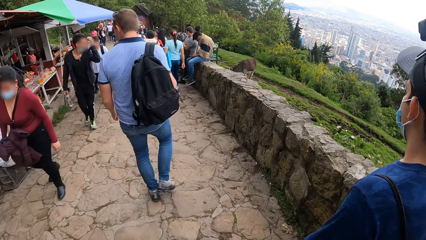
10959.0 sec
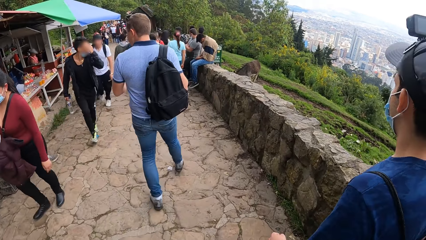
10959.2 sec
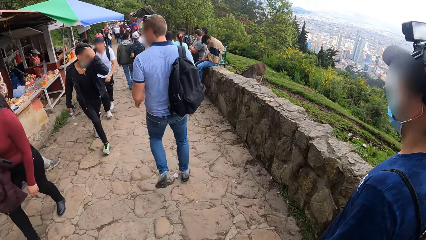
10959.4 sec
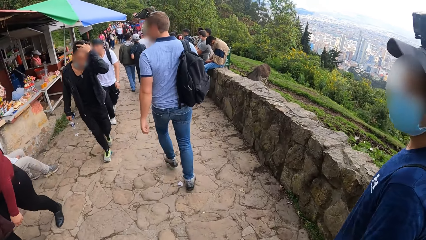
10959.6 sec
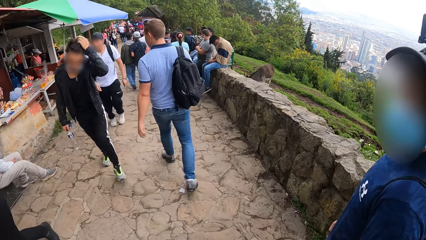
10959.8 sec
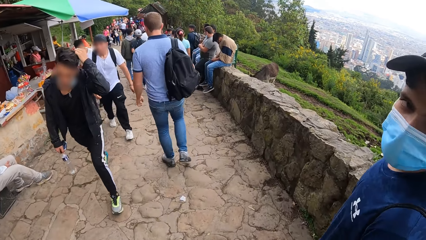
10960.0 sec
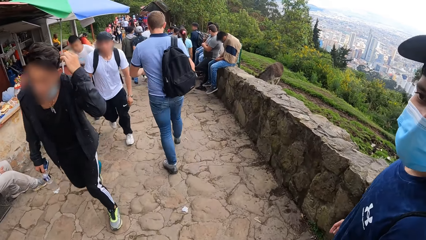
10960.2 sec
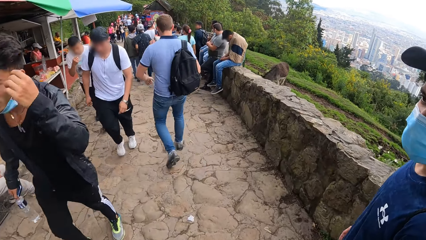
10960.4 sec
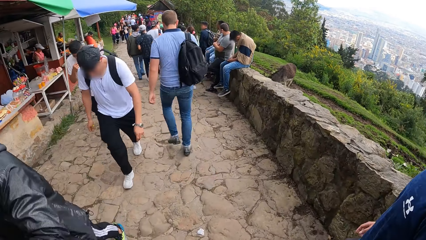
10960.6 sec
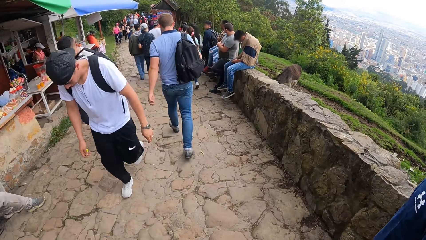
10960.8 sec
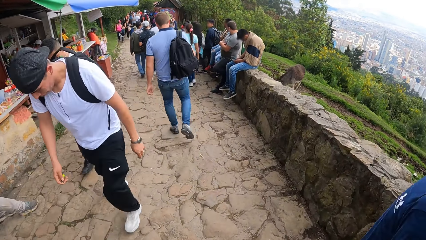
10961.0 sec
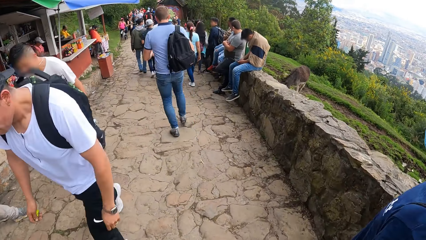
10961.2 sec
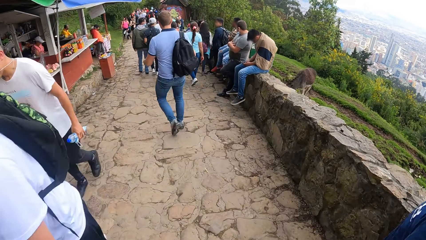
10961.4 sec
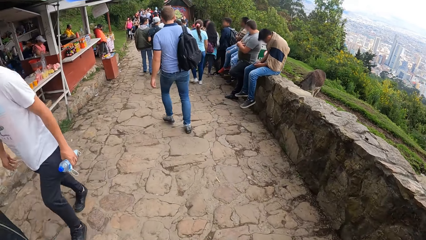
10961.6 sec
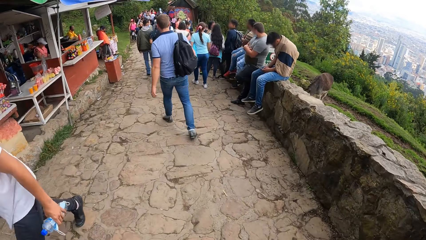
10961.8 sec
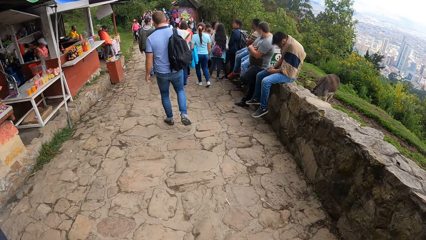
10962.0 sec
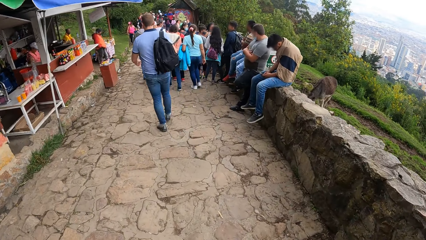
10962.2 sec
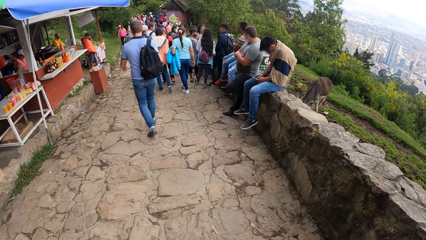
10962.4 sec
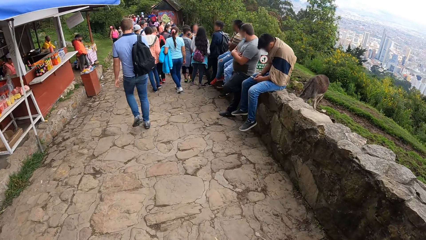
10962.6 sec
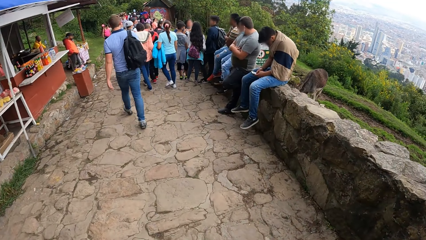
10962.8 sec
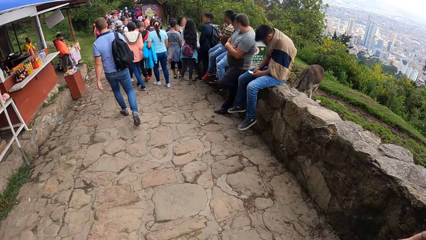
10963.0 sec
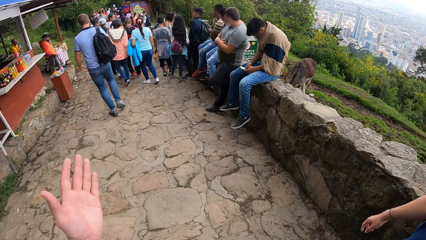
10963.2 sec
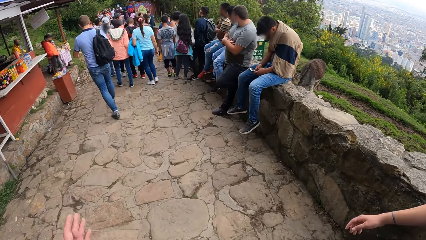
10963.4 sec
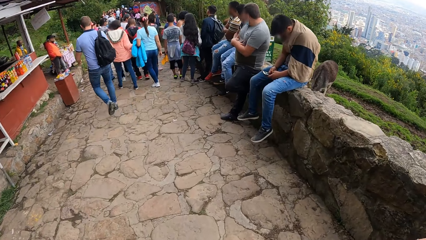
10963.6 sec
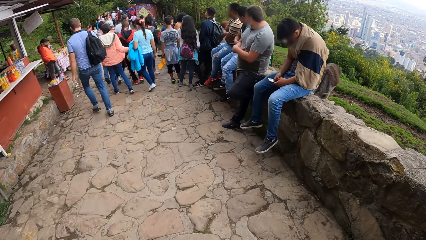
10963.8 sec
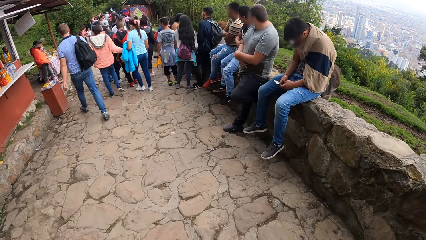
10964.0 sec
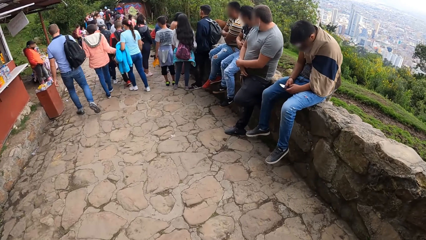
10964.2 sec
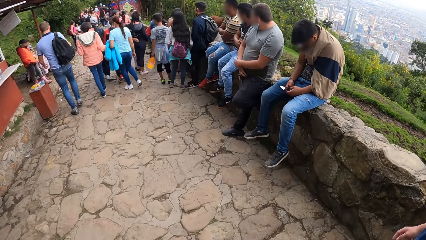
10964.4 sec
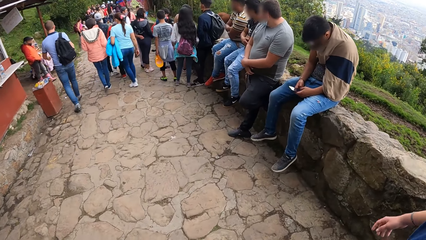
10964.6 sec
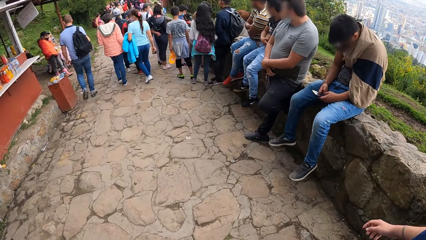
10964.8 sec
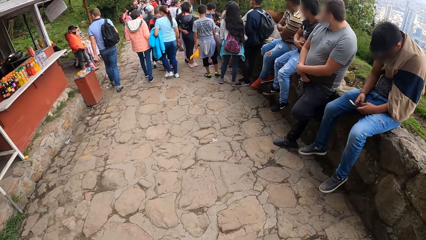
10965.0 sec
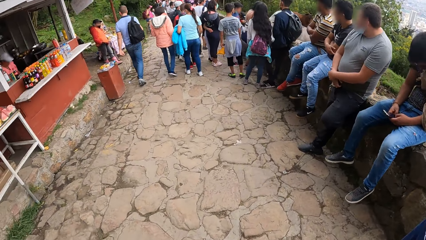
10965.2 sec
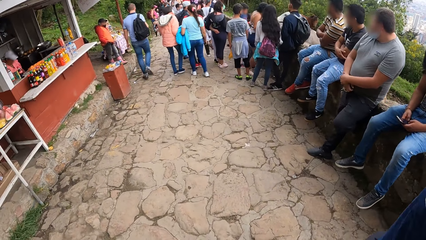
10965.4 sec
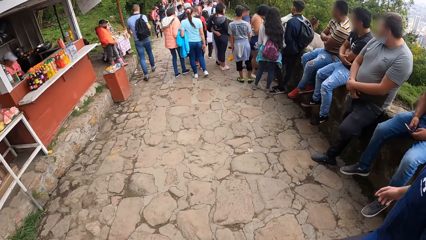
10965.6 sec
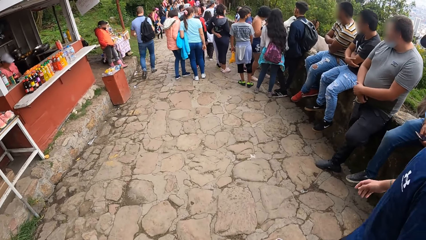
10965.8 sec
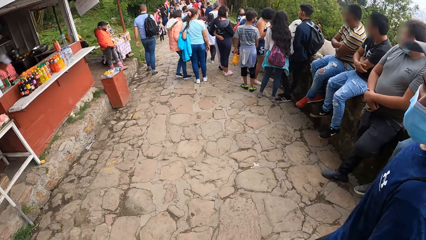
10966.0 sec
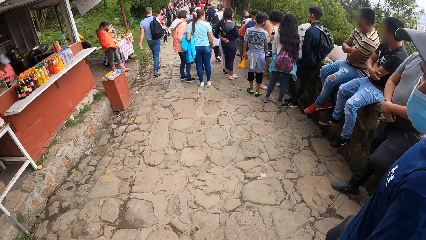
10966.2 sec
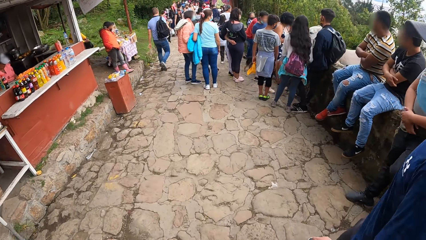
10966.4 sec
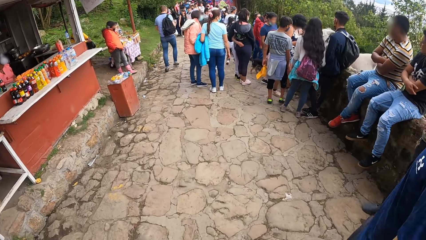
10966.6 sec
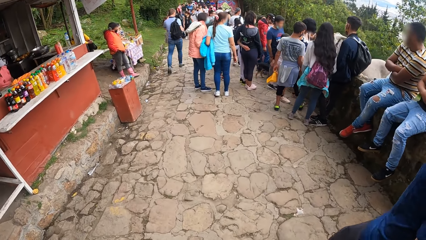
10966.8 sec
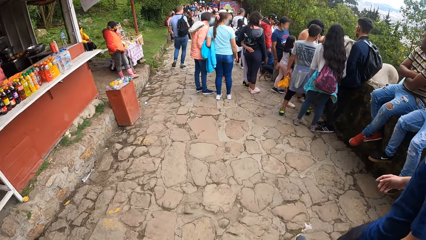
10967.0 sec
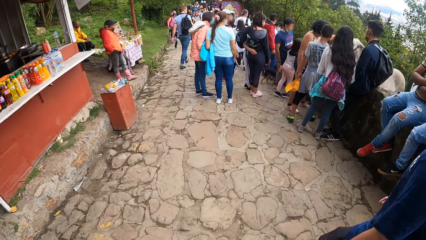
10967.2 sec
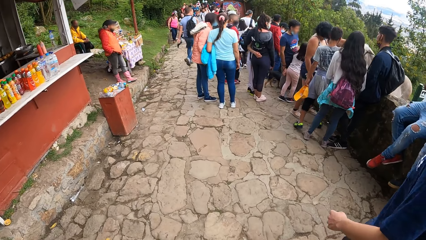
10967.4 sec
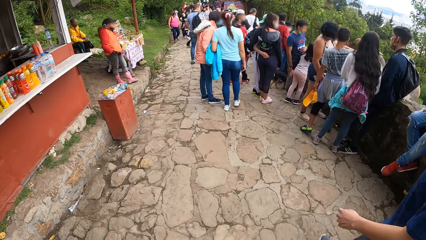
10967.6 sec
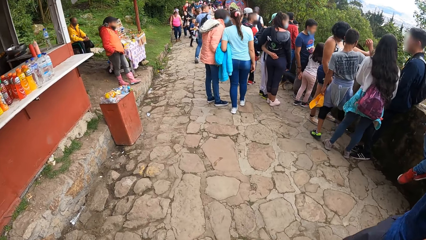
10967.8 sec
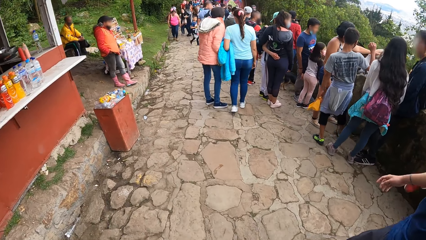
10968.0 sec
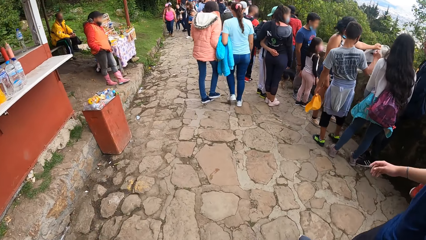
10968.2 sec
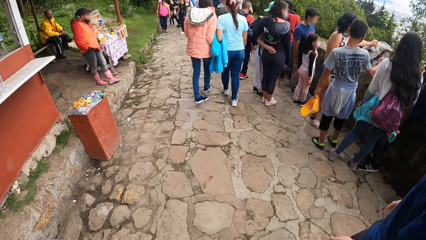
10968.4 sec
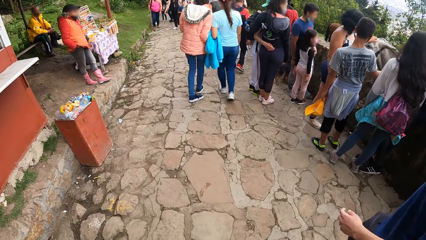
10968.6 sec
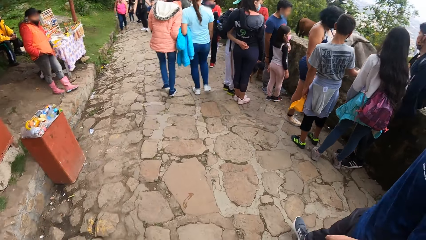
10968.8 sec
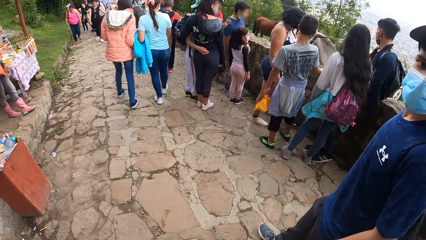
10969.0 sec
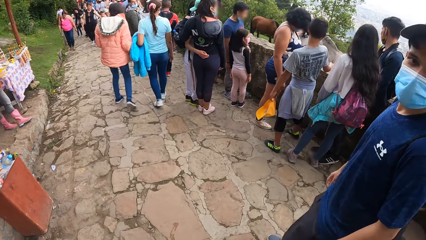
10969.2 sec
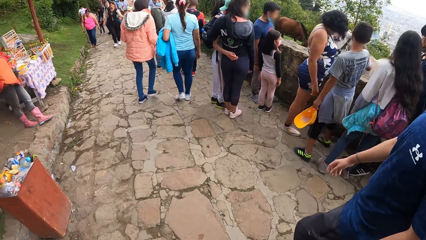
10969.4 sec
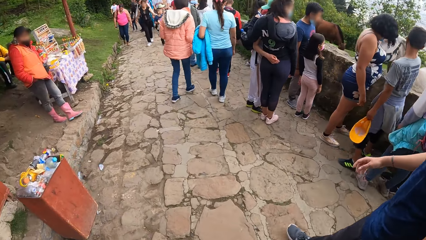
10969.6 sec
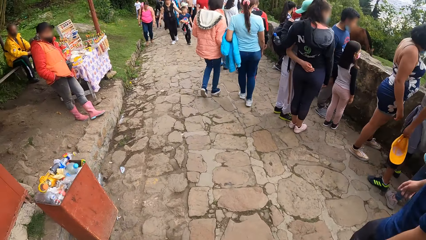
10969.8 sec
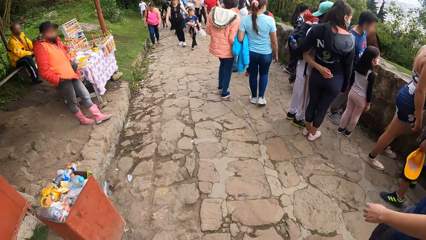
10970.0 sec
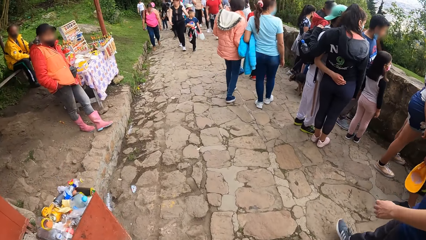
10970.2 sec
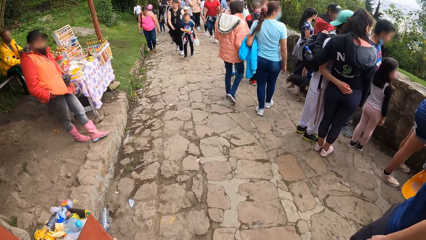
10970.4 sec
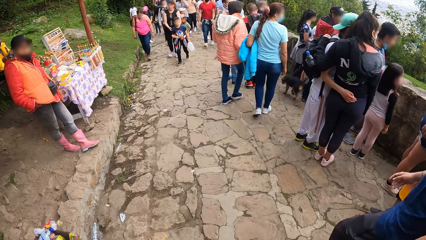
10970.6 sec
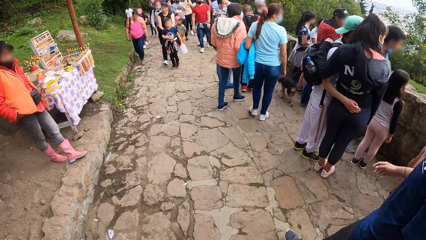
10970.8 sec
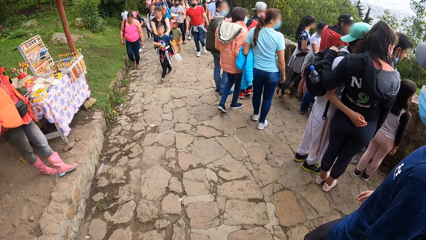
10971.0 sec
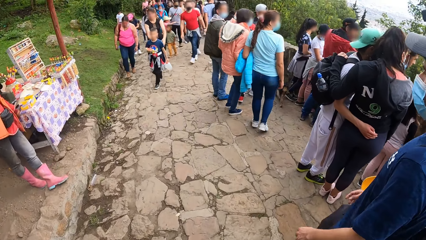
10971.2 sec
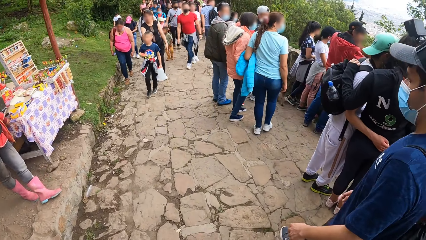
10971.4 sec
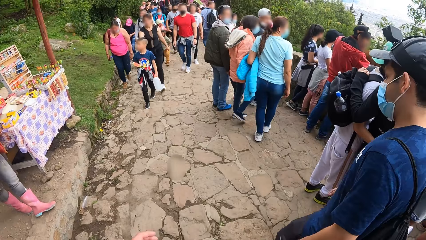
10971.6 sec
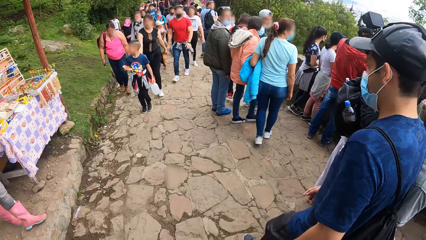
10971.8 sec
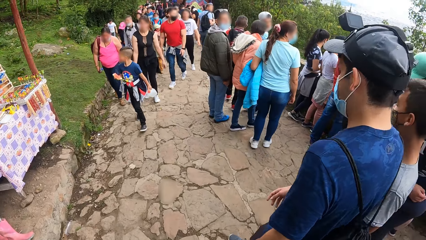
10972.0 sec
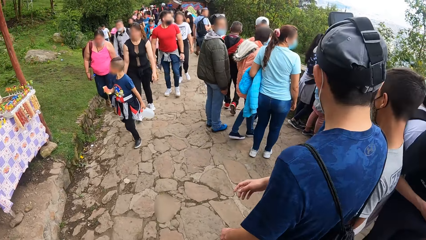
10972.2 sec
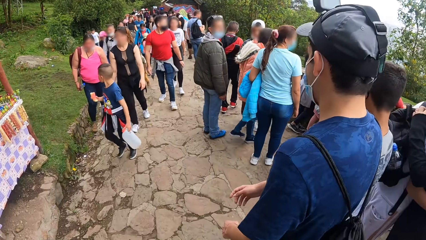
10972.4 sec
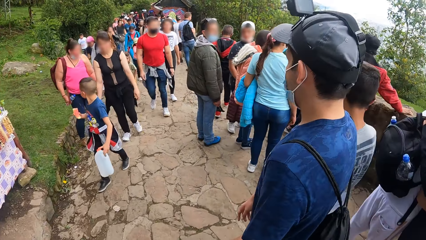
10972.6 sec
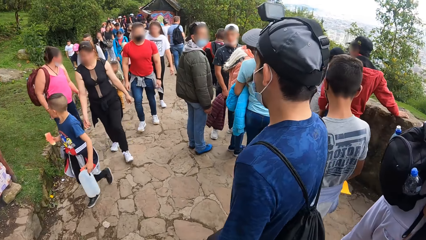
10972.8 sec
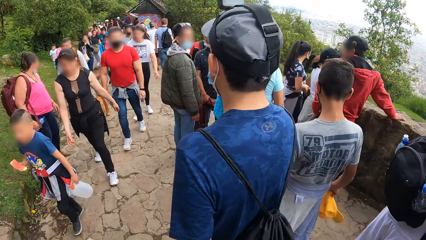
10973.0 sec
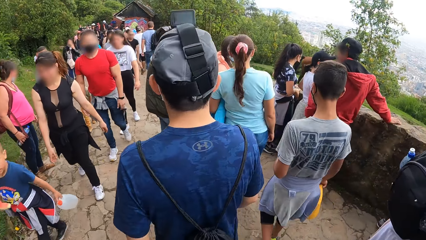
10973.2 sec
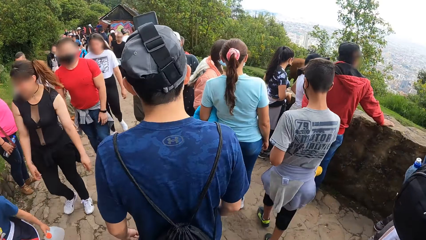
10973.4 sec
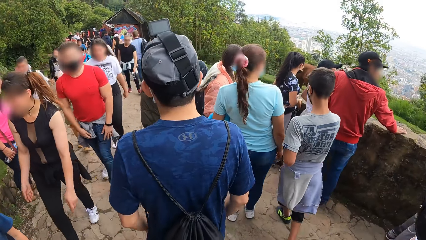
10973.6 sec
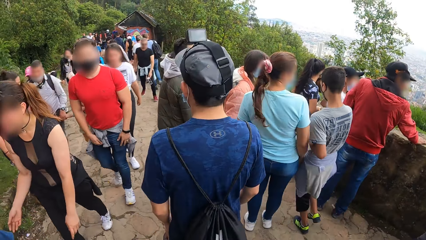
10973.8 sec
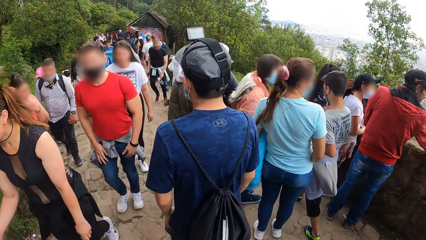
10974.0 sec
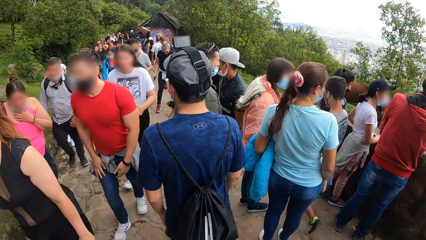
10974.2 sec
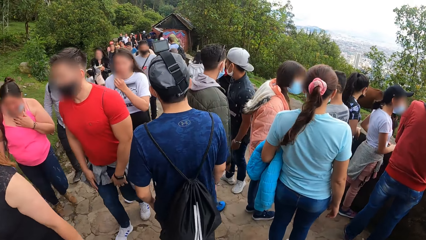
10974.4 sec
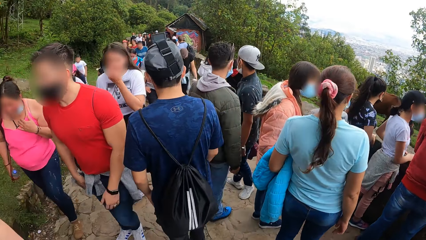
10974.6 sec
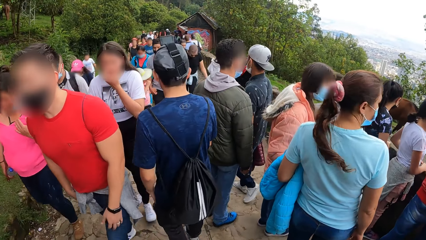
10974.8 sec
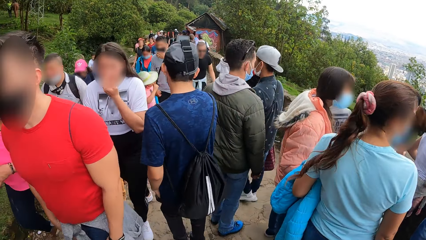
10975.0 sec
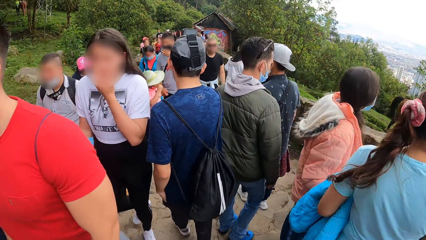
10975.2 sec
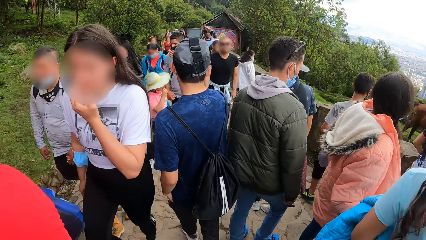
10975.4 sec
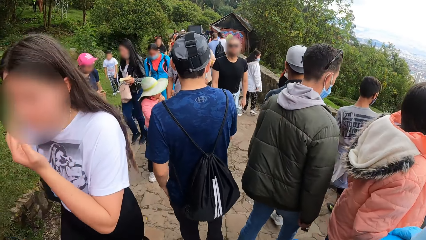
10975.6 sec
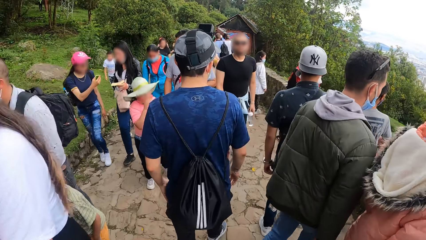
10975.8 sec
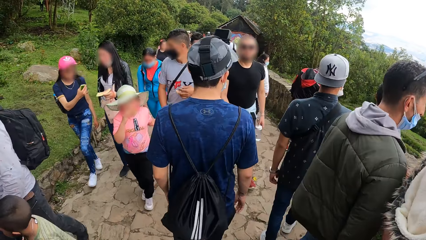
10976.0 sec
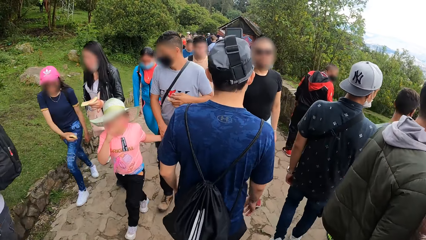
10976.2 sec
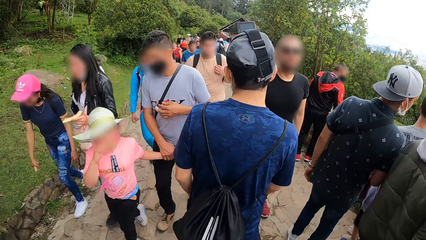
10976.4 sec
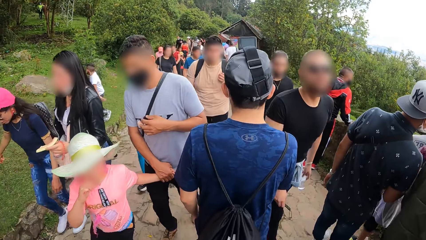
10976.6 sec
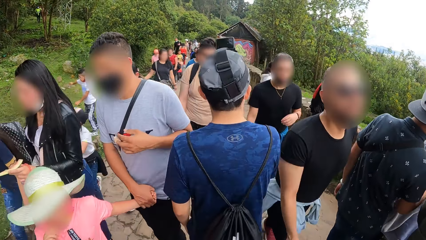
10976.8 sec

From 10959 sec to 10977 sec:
The camera wearer looks around. They look ahead. They look around. They look ahead.
